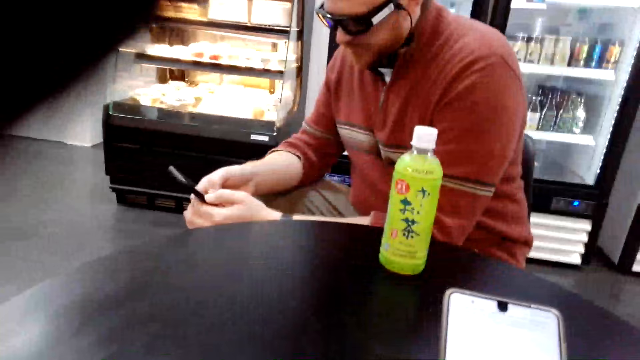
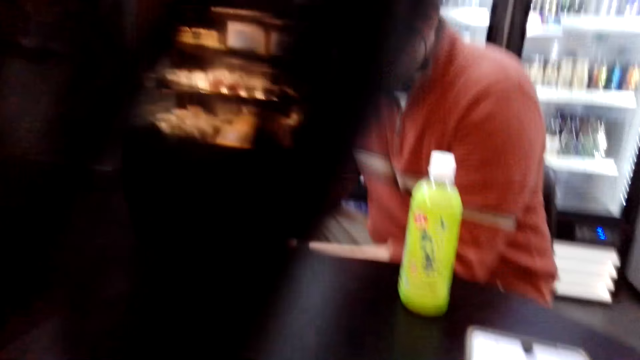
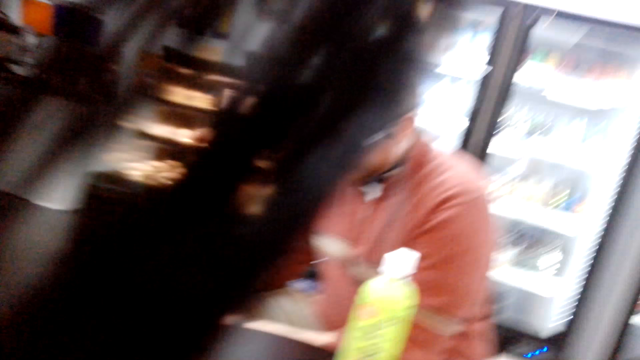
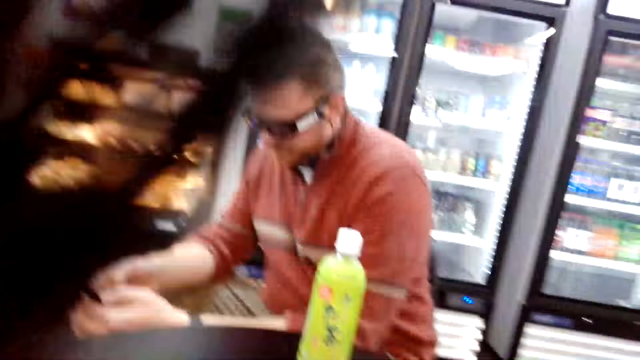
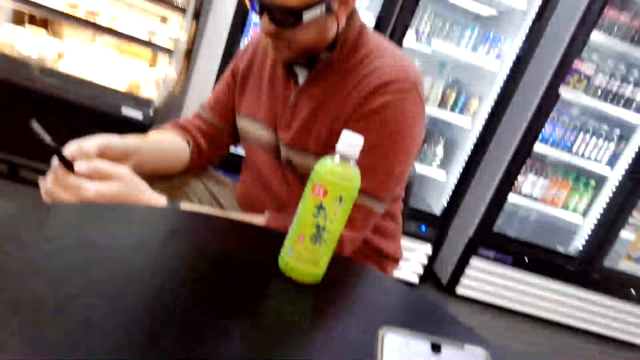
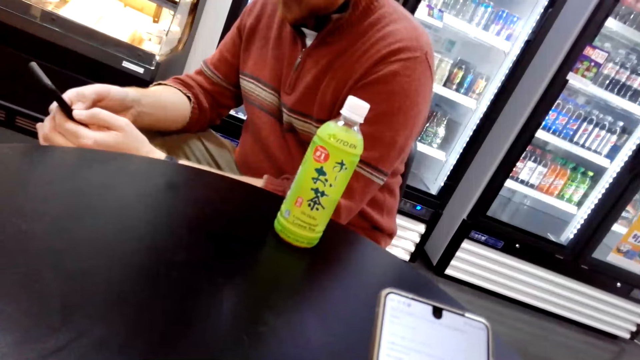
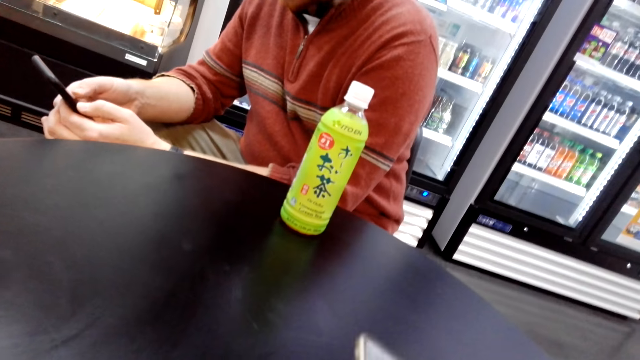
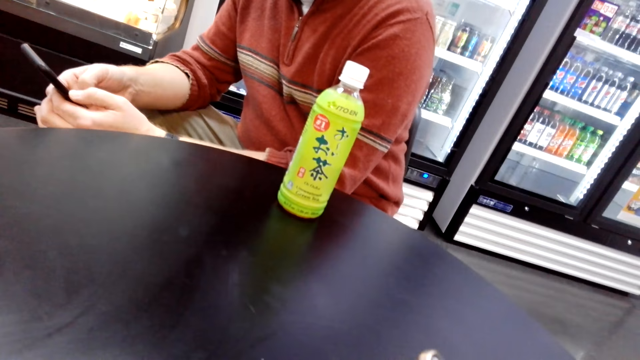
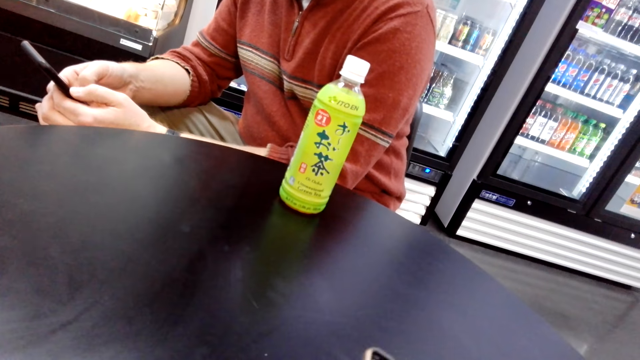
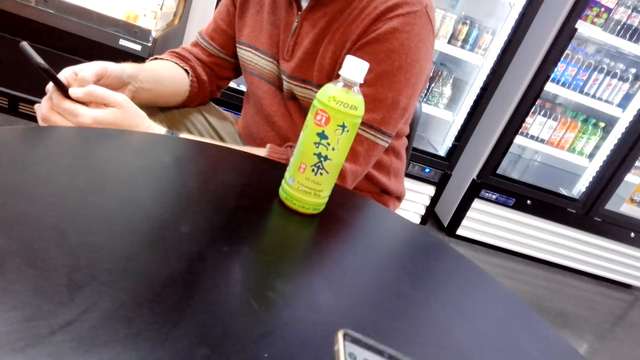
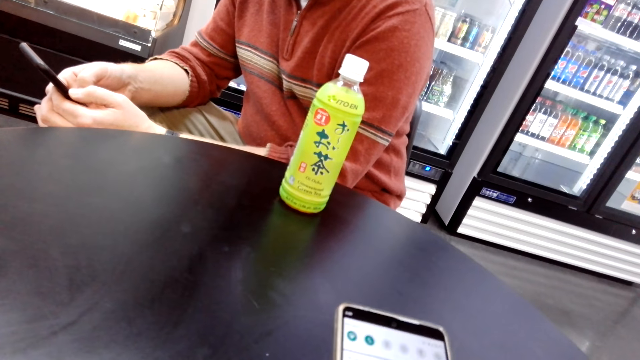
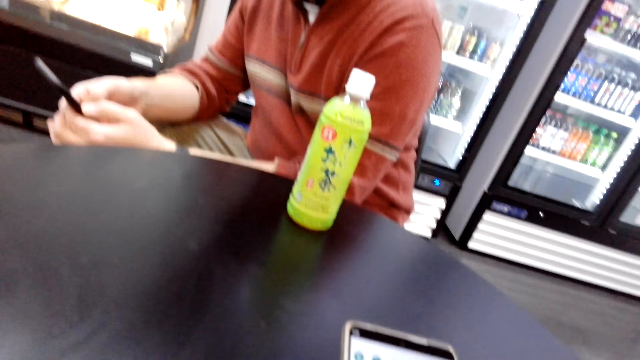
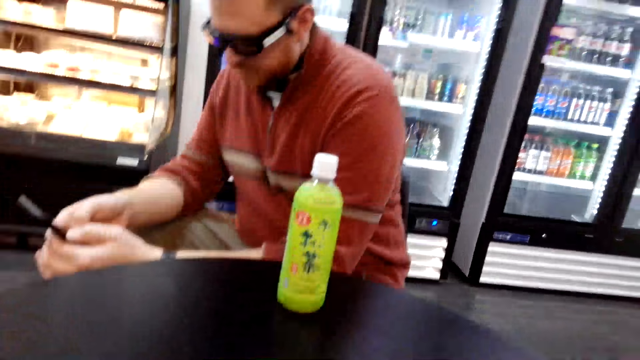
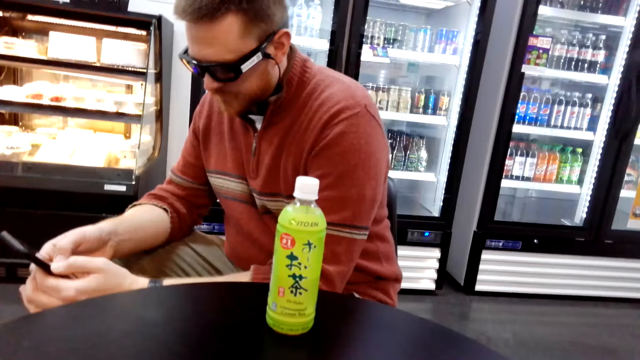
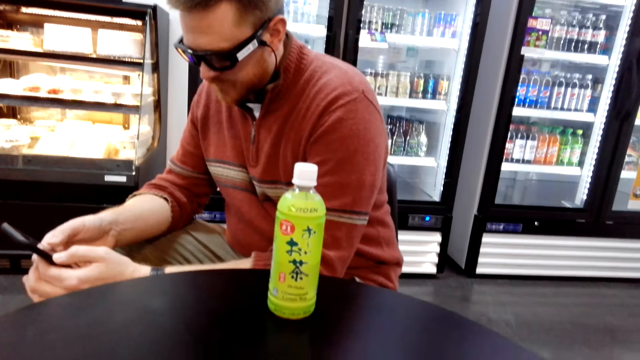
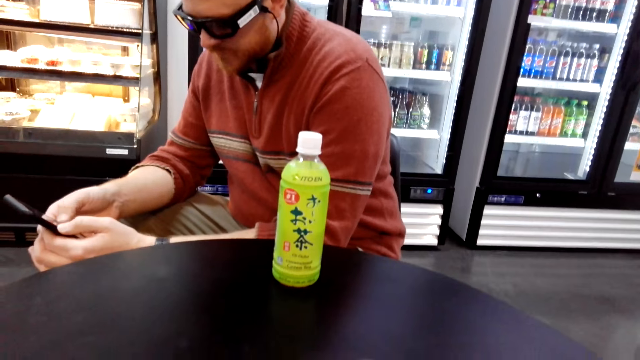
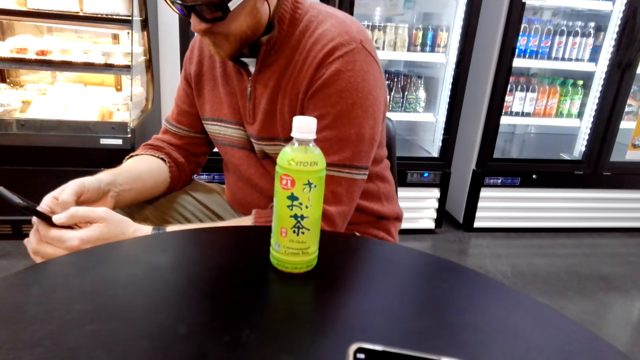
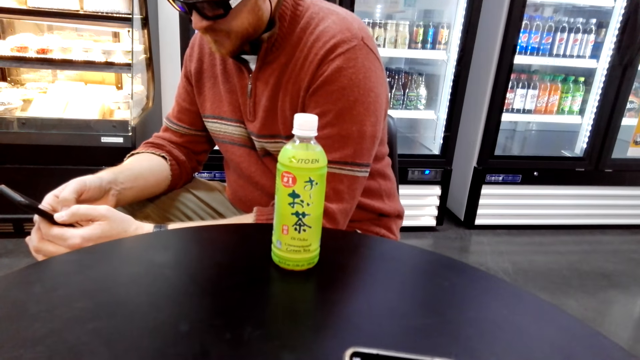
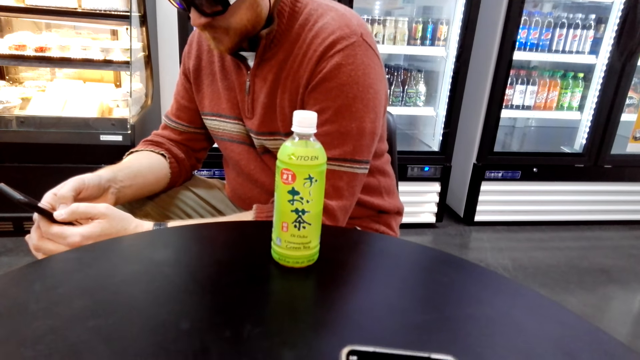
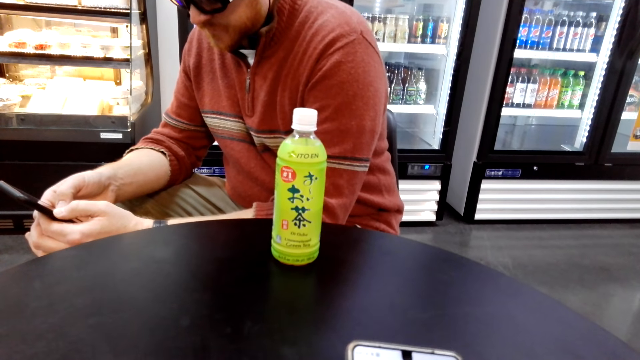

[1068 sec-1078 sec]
A man operates the phone. The camera wearer operates a phone.

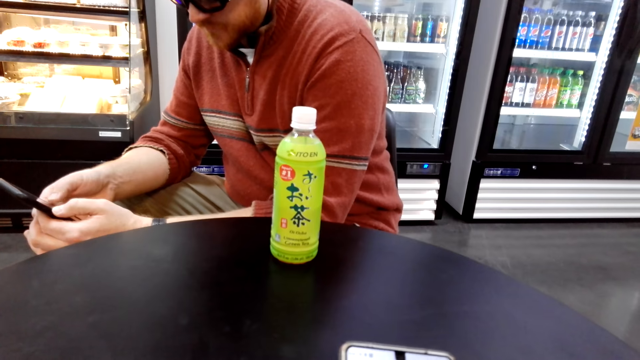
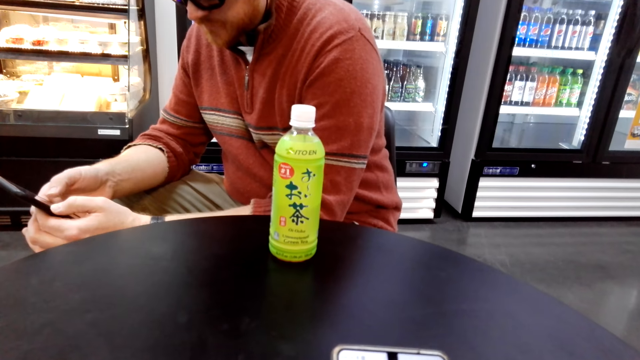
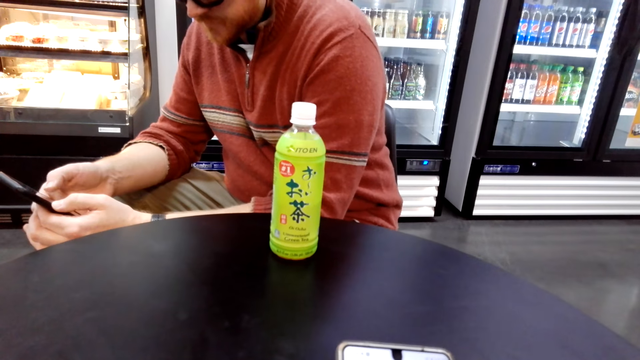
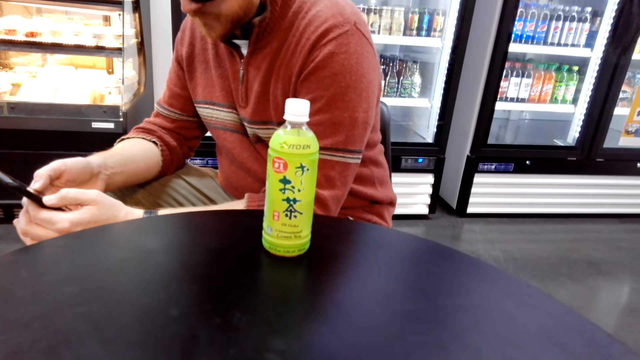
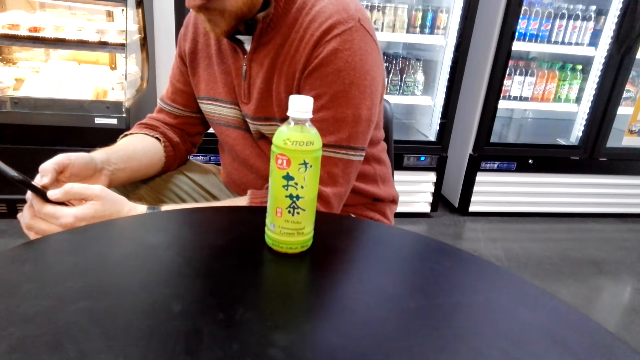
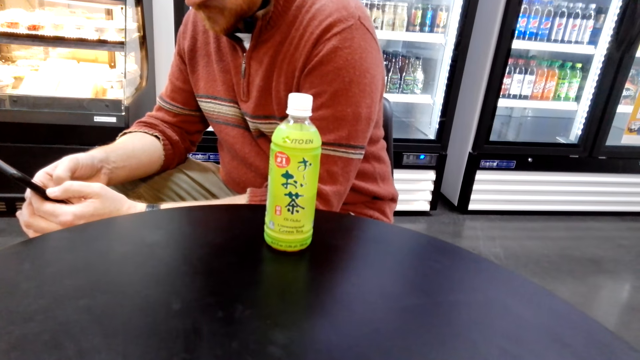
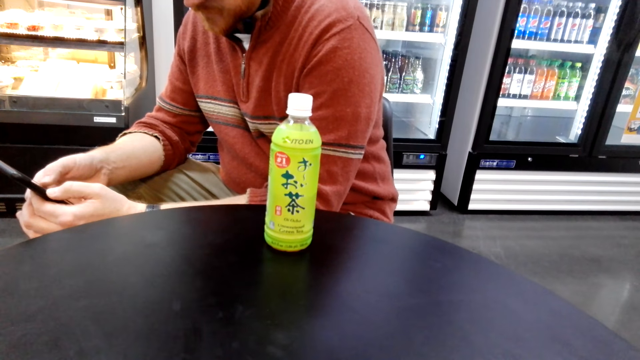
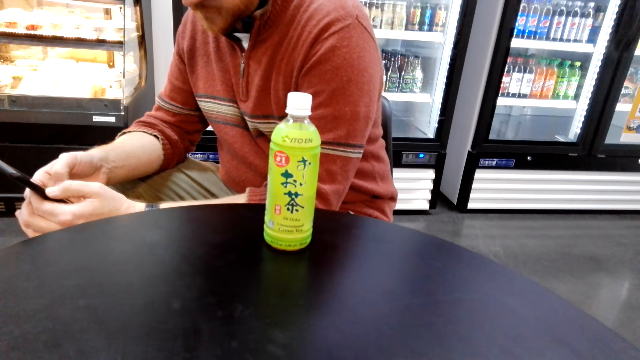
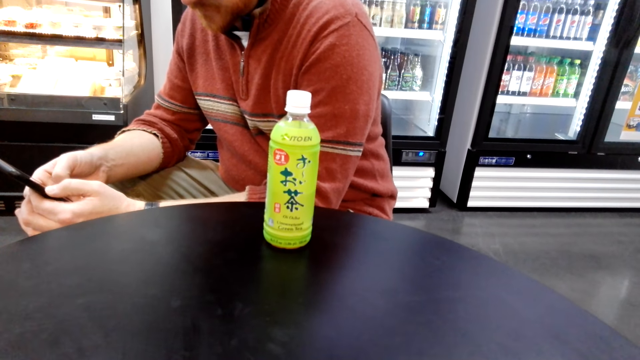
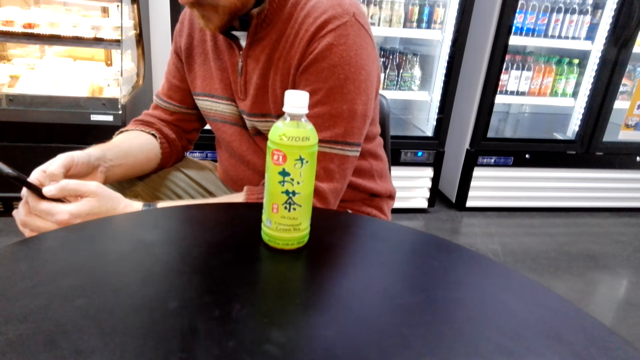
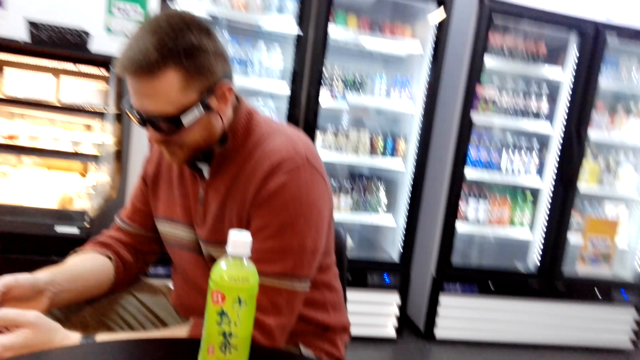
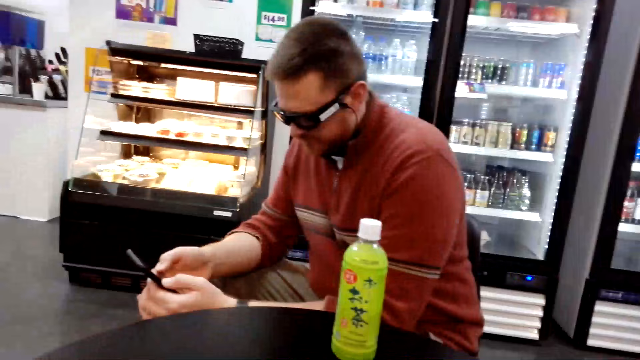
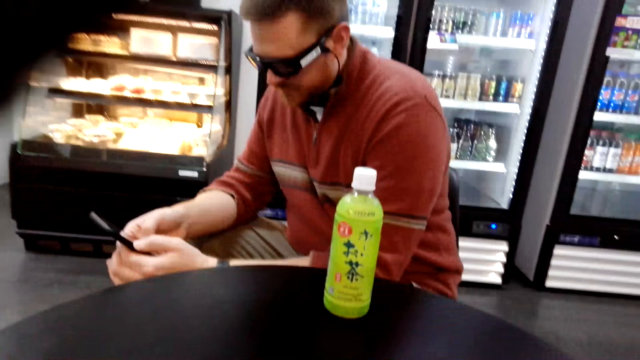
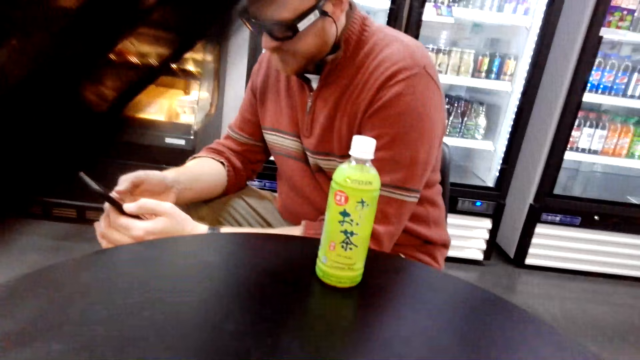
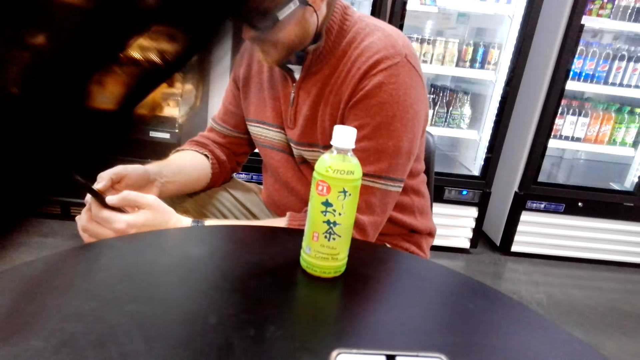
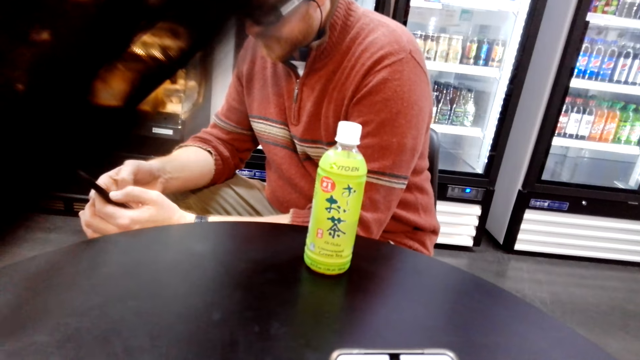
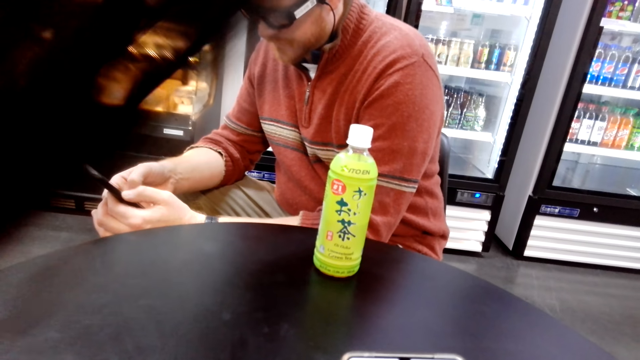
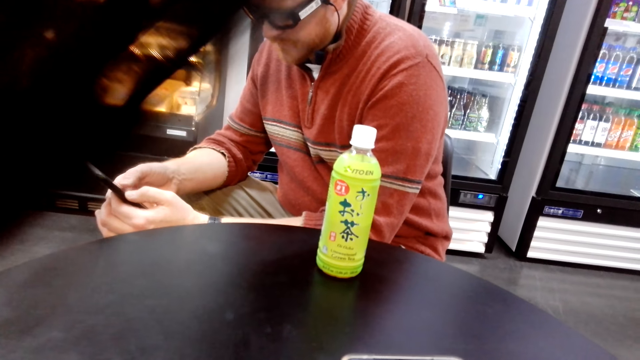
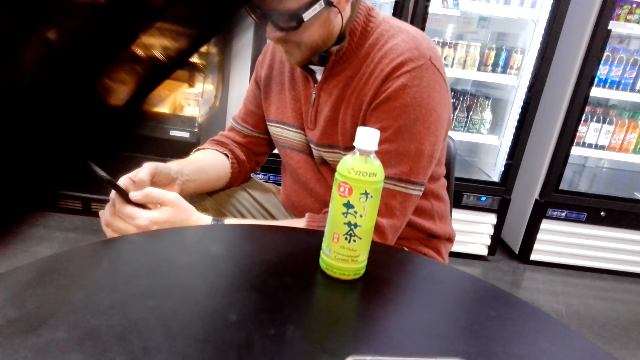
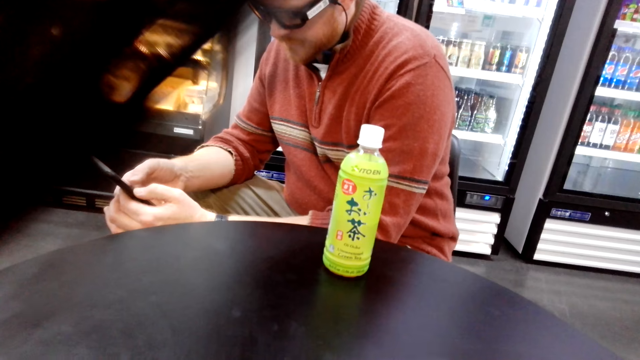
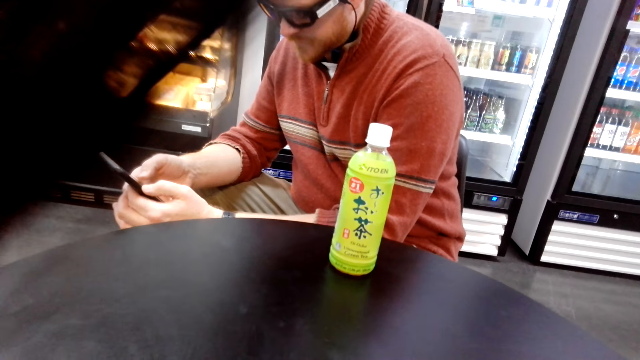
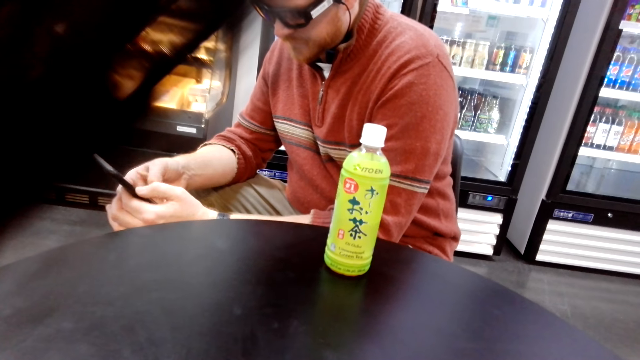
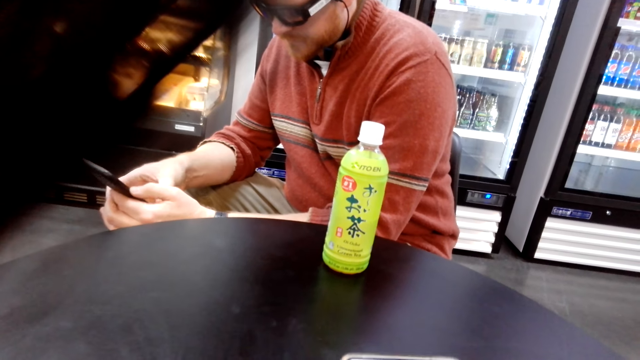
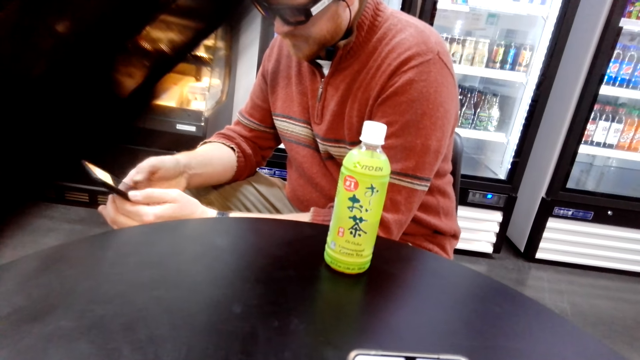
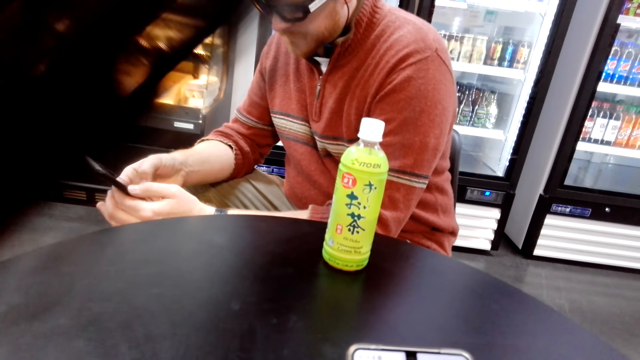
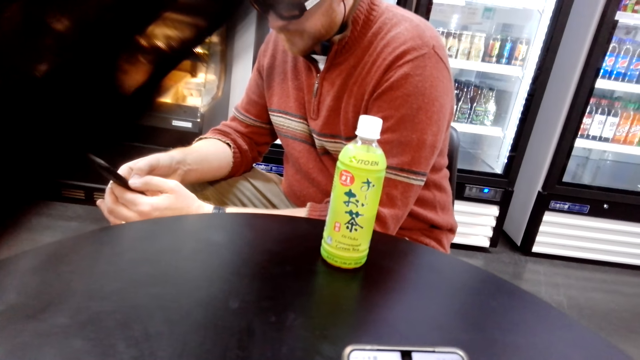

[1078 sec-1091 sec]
A man operates the phone.
